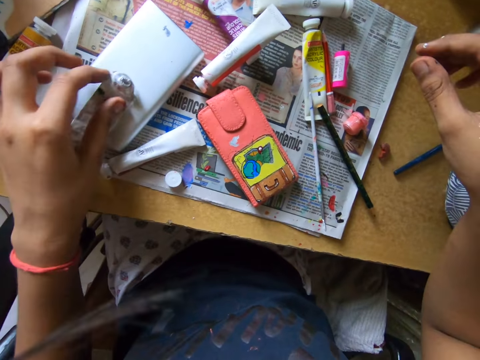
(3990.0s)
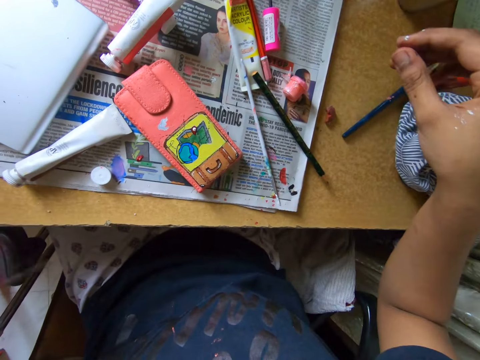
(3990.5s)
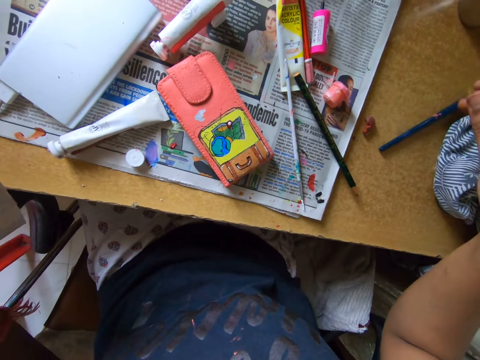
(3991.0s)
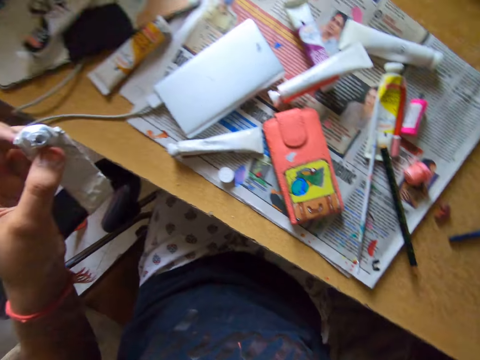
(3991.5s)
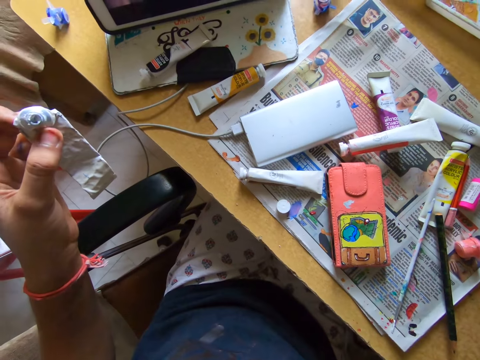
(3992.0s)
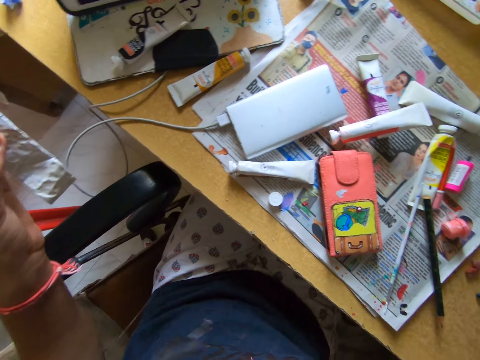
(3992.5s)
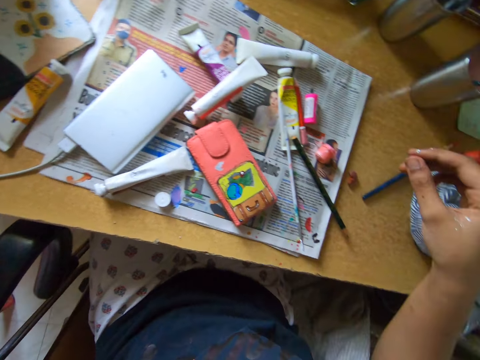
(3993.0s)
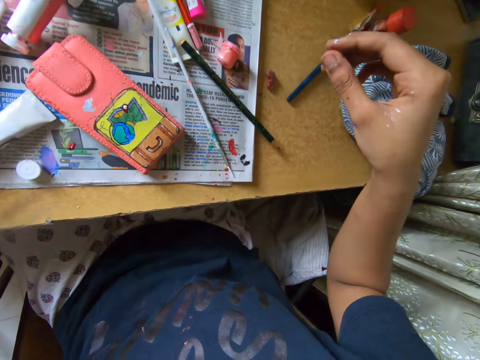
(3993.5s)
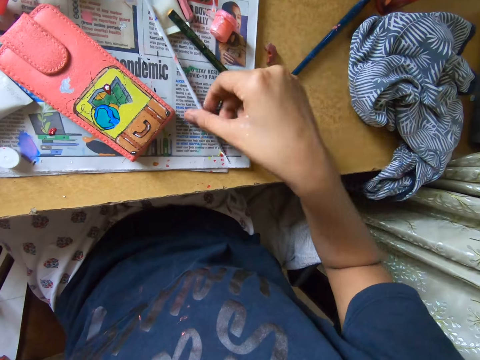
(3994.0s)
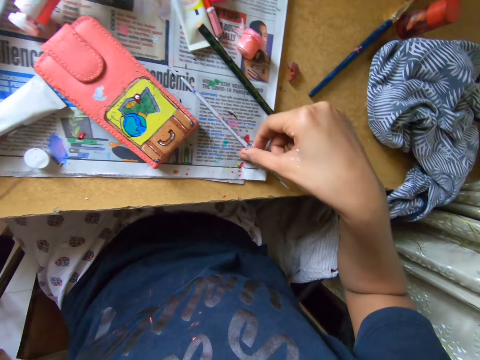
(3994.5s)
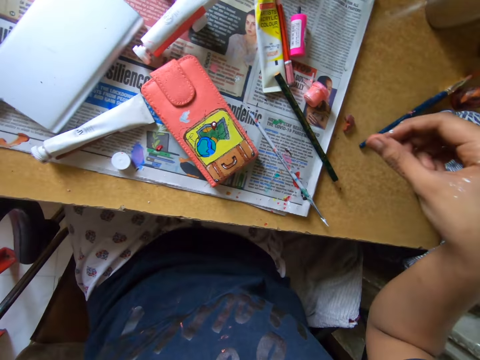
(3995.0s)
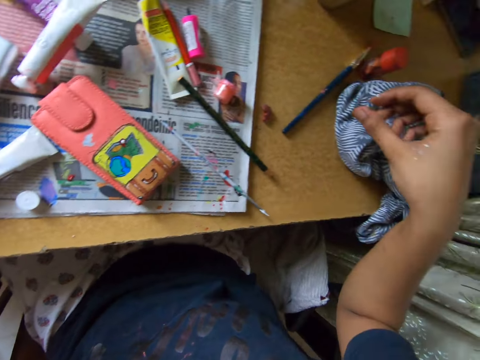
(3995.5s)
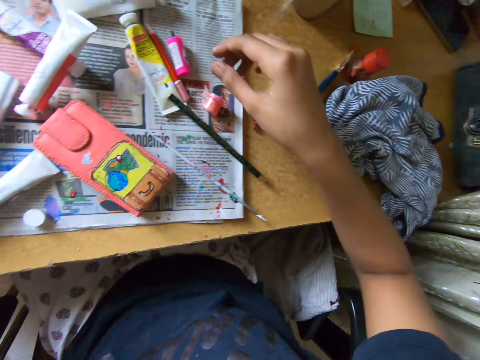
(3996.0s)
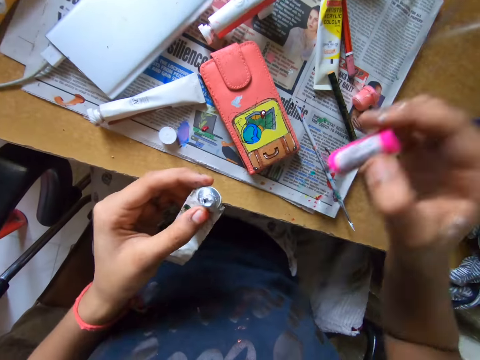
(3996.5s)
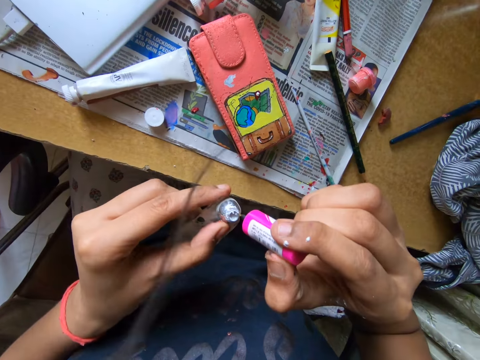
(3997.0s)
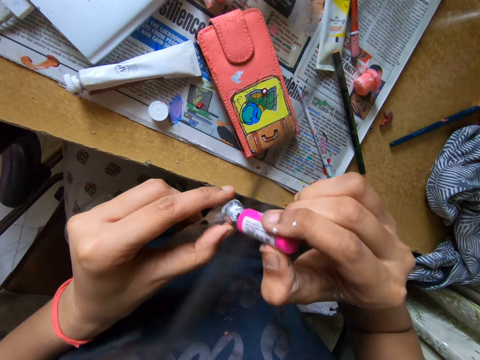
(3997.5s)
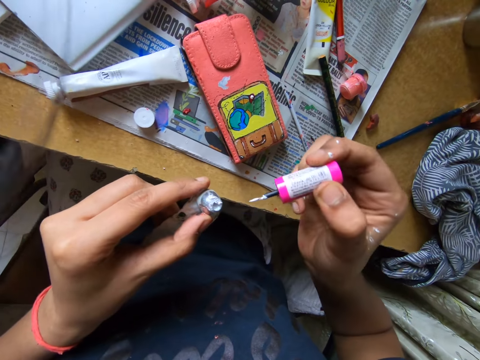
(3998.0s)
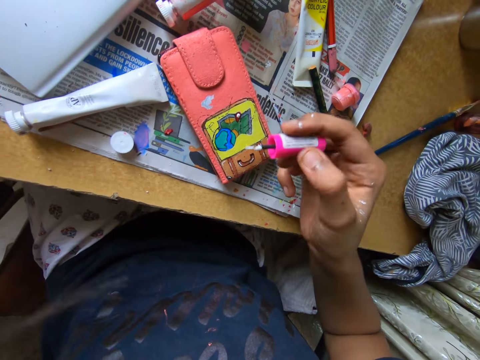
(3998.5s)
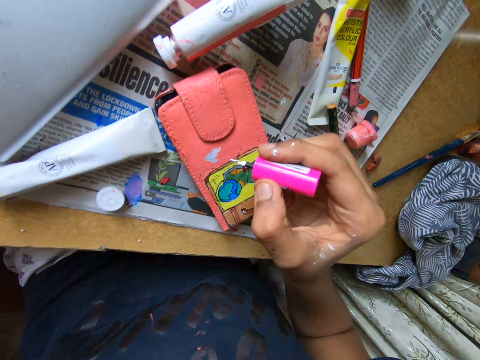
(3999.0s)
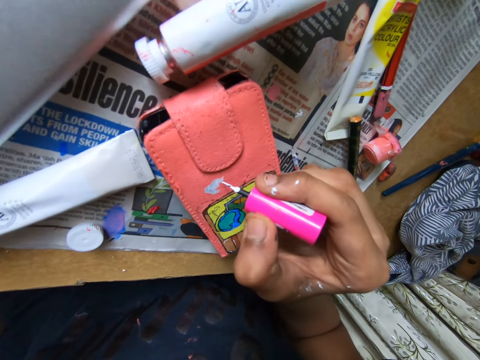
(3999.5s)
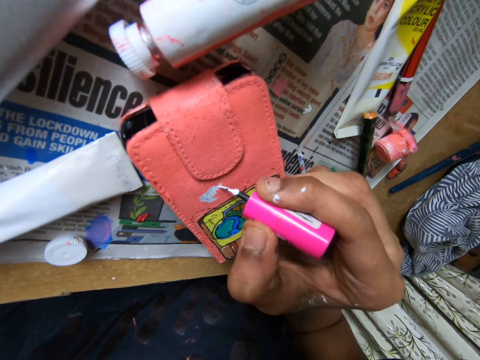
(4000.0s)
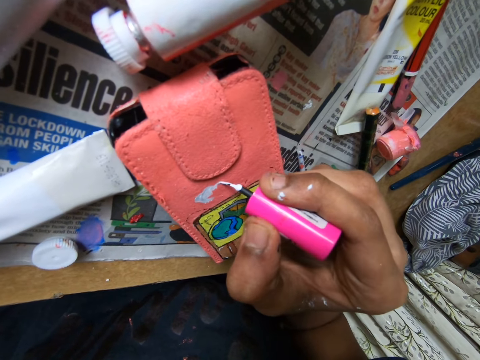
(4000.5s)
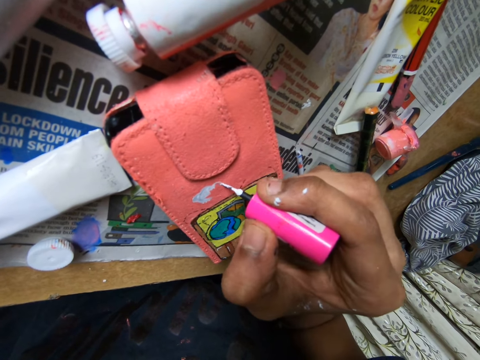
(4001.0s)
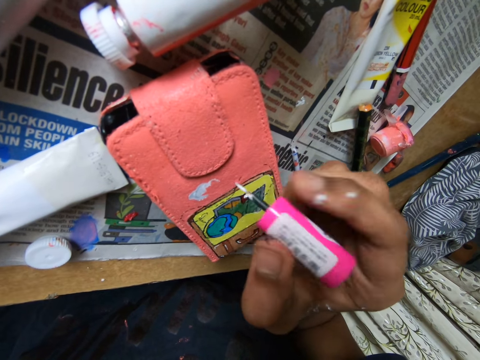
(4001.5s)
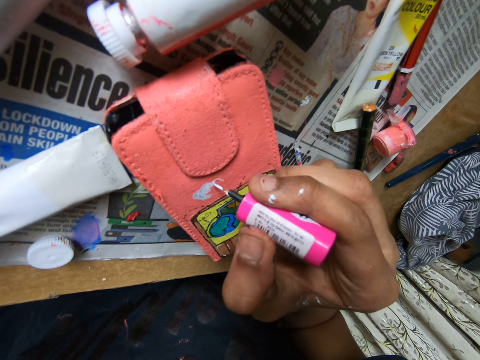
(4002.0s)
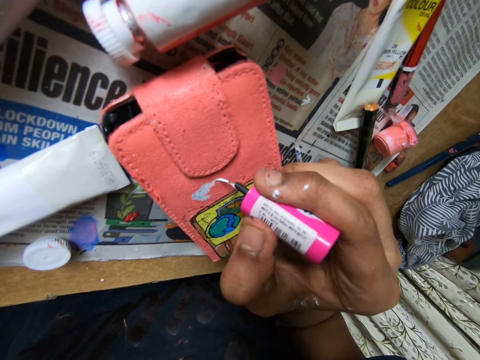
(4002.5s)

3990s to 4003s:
The camera wearer picks up a paint can. She picks up a pencil brush on top of newspaper. She puts the pencil brush on top of the newspaper. She looks around. She picks up another brush from the table. She scoops paint from the tube with the brush in her right hand. She paints the pouch on the table with the paint brush in her right hand.

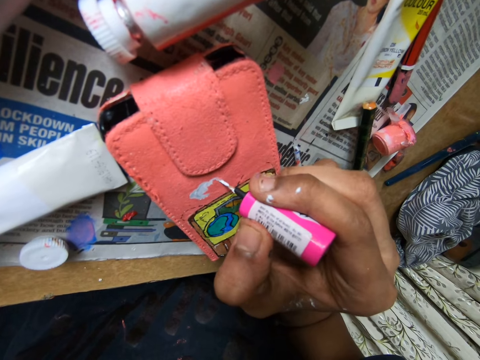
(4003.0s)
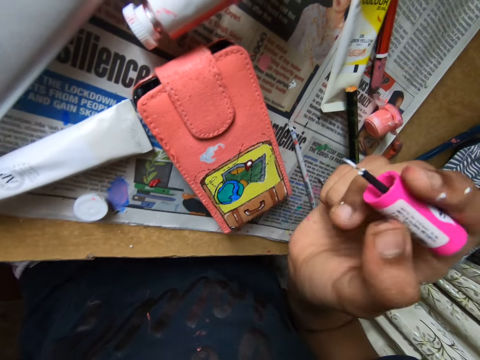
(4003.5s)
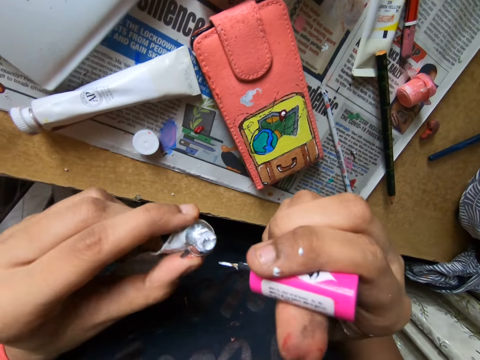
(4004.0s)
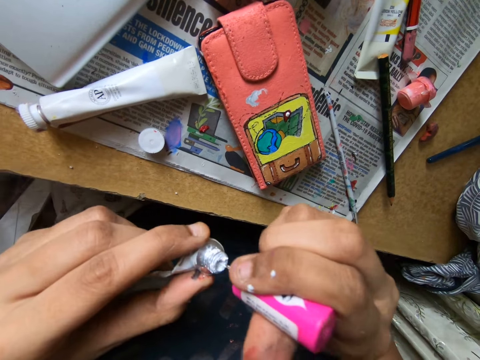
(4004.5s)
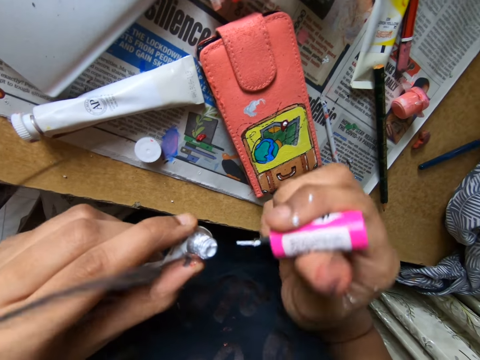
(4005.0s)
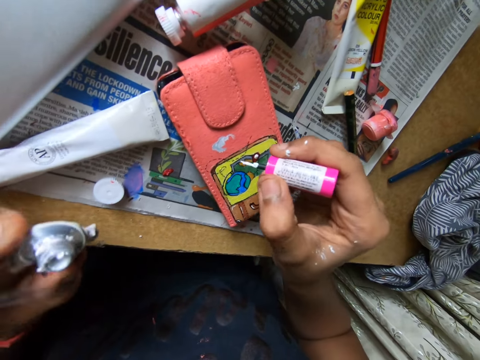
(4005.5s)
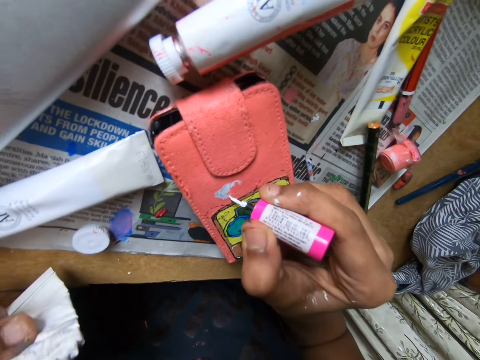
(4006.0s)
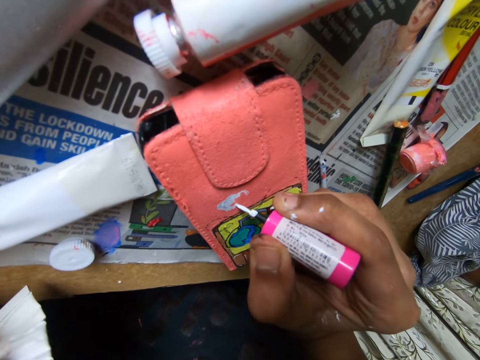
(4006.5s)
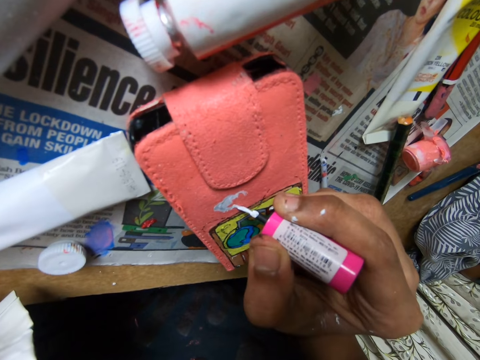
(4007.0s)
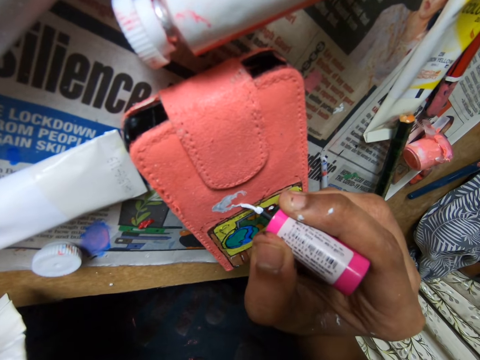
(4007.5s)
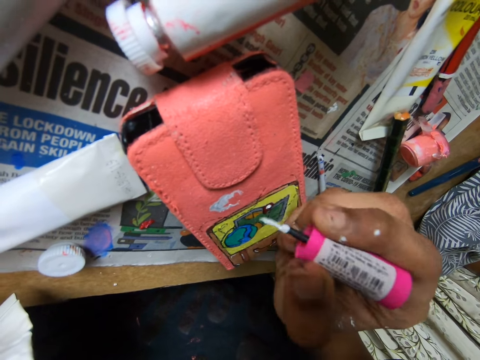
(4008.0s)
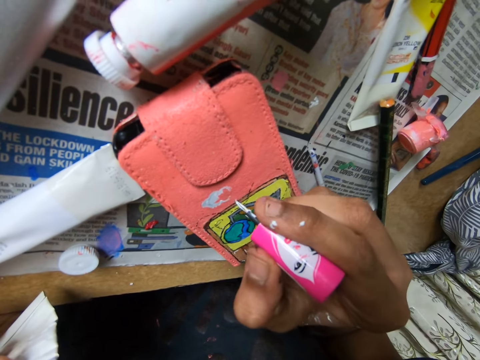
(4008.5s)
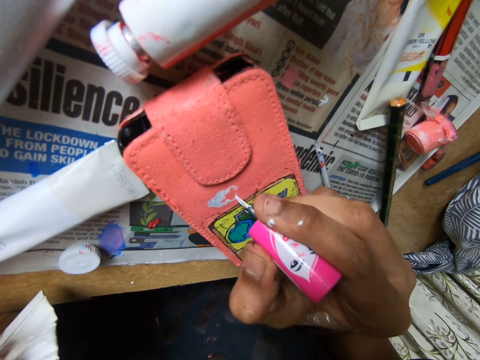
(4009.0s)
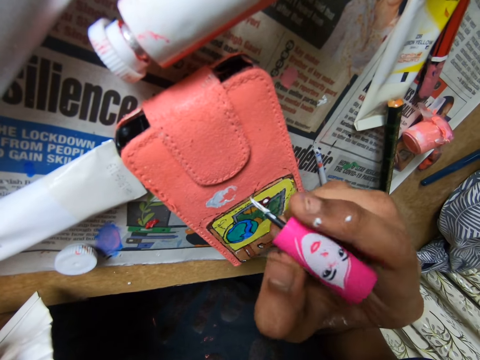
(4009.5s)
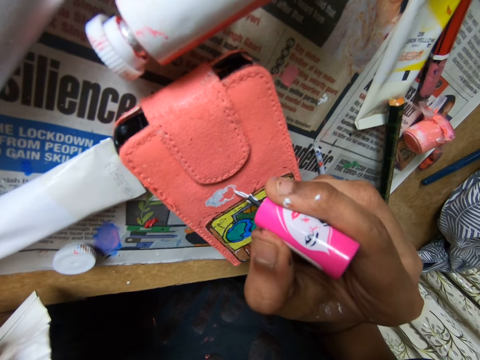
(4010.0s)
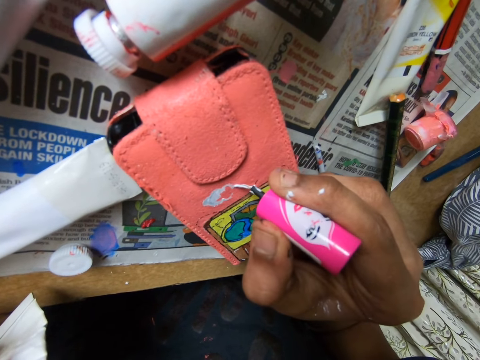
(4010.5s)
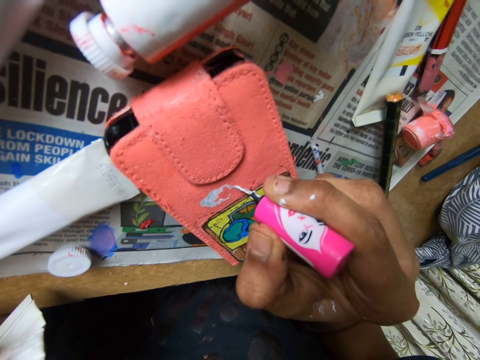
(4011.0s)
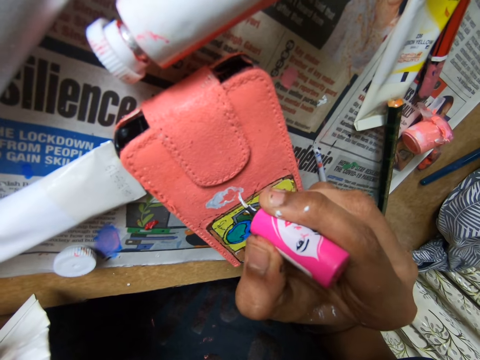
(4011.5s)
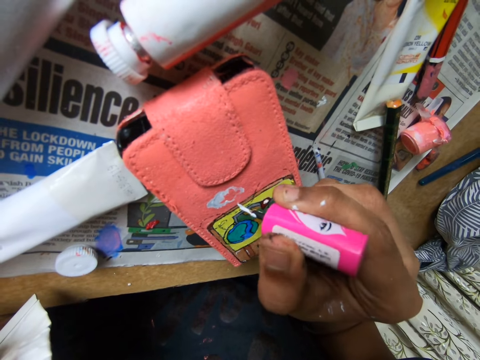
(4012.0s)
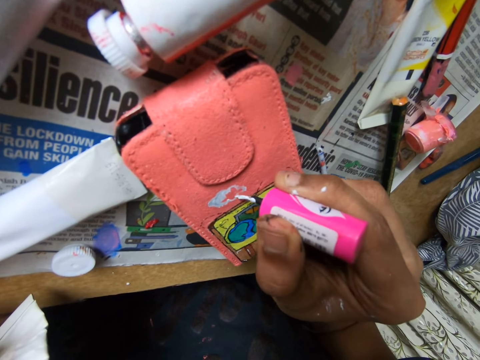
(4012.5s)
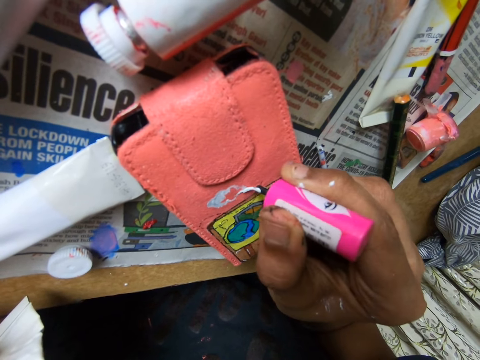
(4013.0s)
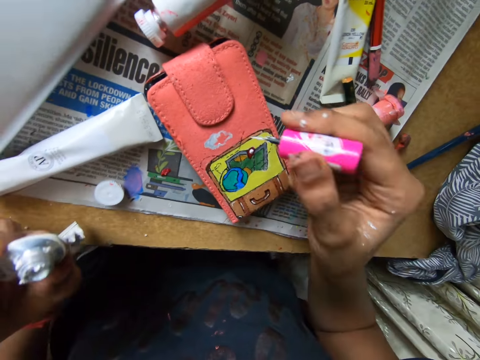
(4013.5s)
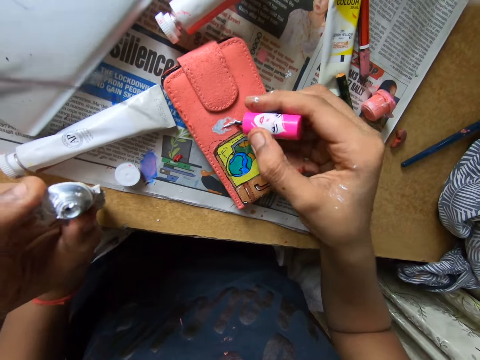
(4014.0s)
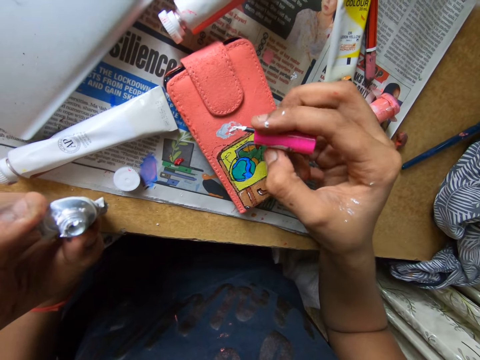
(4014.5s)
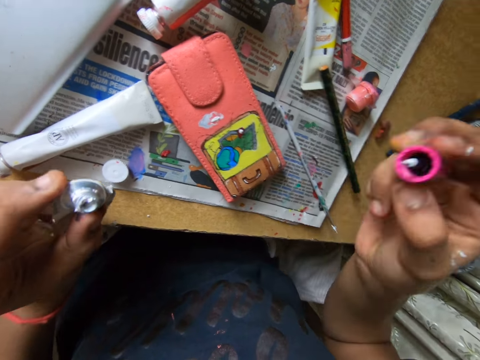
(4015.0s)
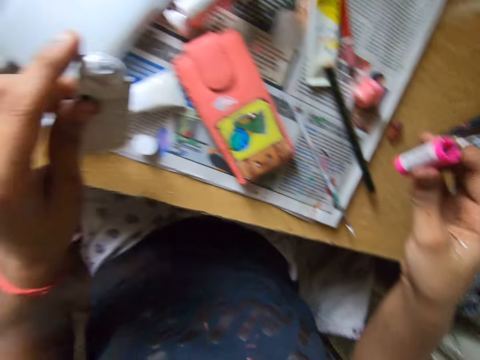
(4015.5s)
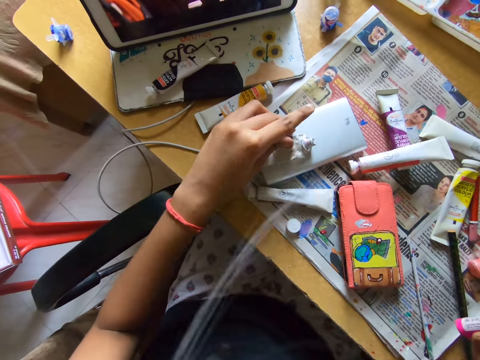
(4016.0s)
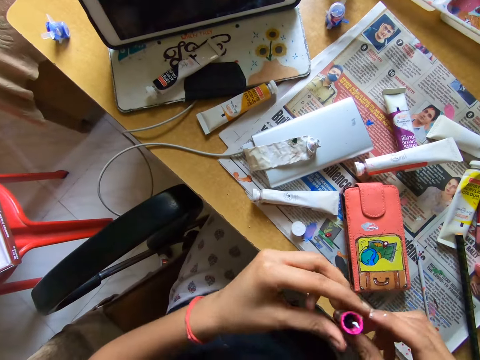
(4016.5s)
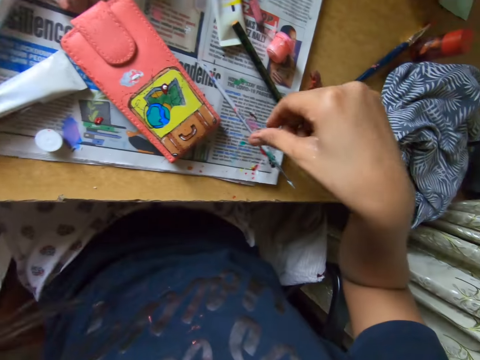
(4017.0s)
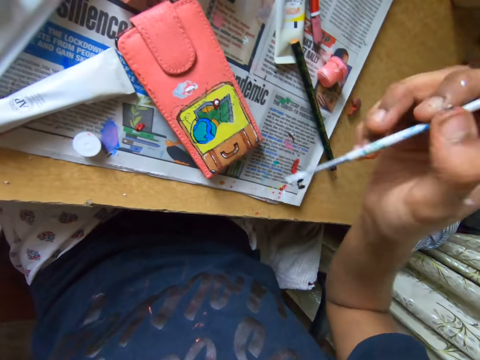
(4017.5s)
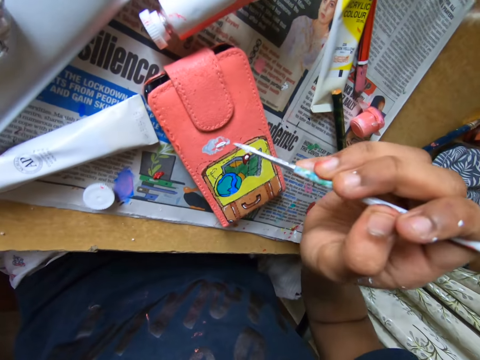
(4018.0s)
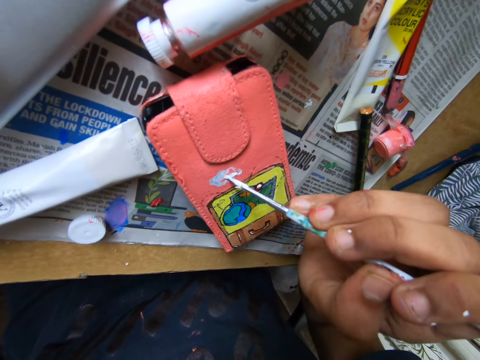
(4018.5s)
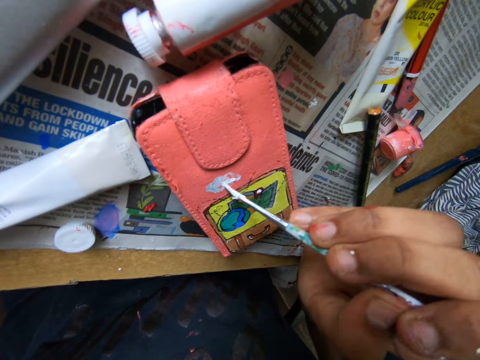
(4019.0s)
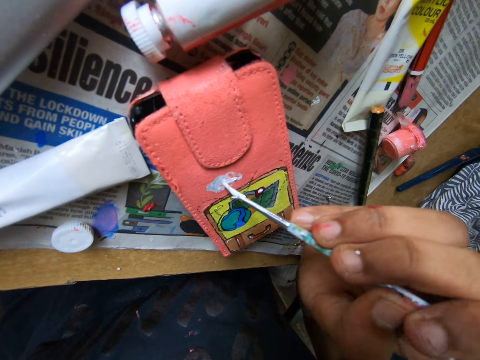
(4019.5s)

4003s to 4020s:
The camera wearer scoops paint from the tube with the brush in her right hand. She paints the pouch on the table with the paint brush in her right hand. She places the tube on the table, on top of a phone. She passes the brush from her right hand to her left hand. She picks up a pencil brush on top of newspaper. She paints the pouch on the table with the paint brush in her right hand.
